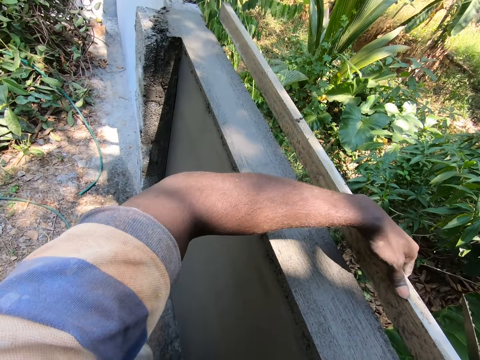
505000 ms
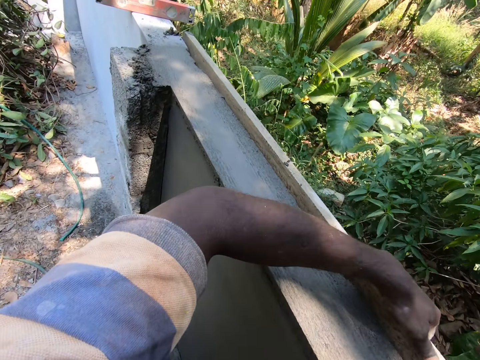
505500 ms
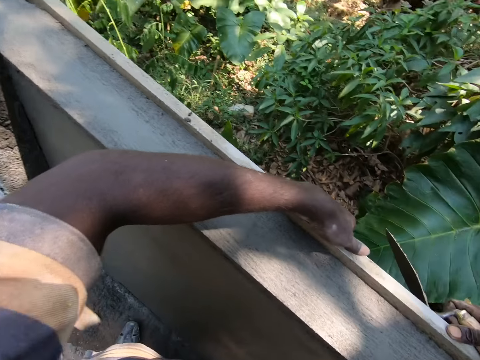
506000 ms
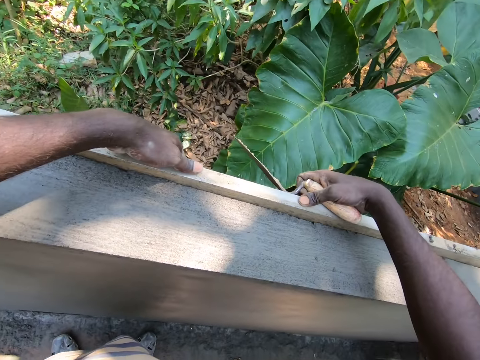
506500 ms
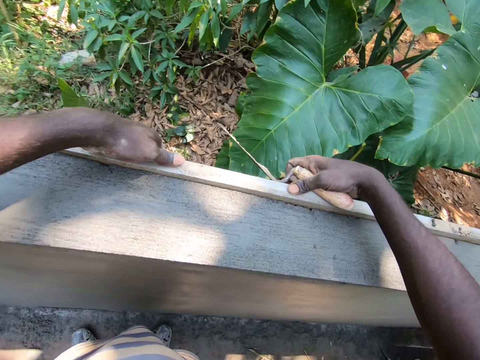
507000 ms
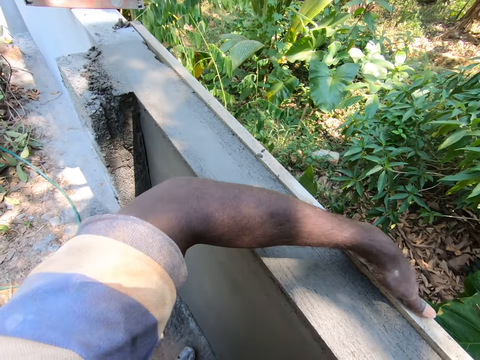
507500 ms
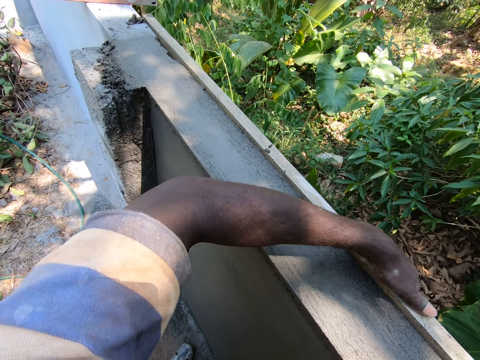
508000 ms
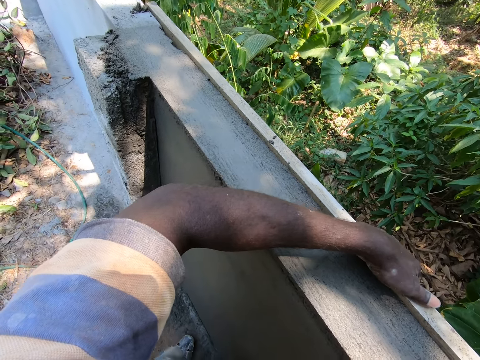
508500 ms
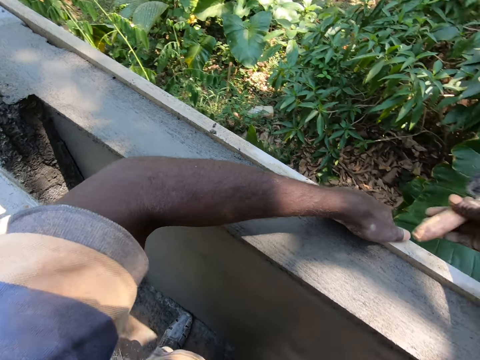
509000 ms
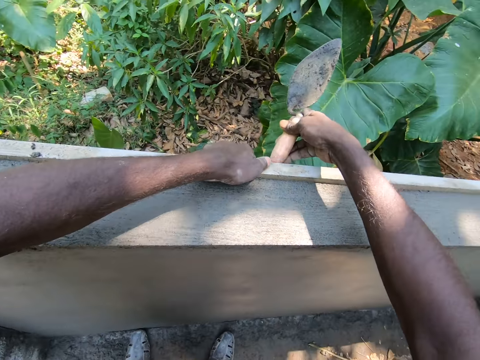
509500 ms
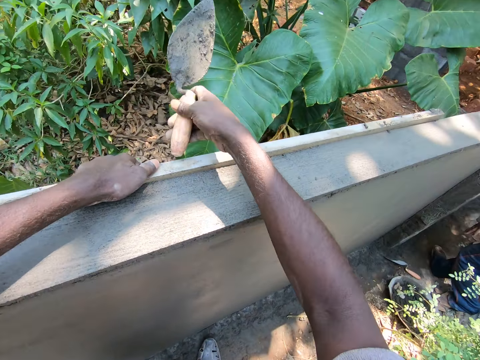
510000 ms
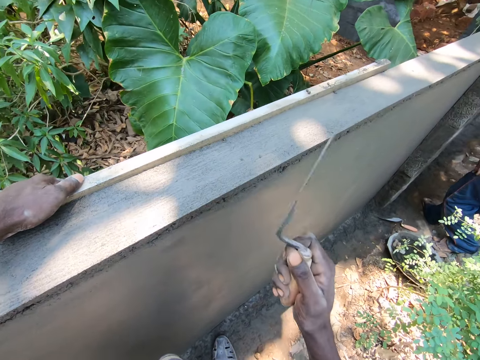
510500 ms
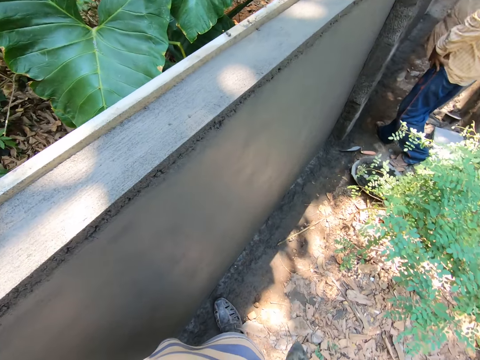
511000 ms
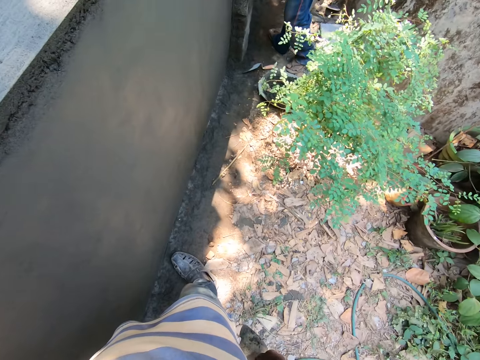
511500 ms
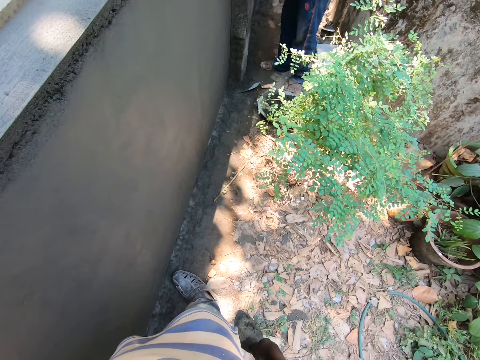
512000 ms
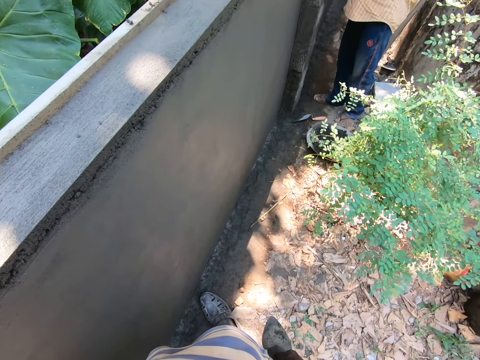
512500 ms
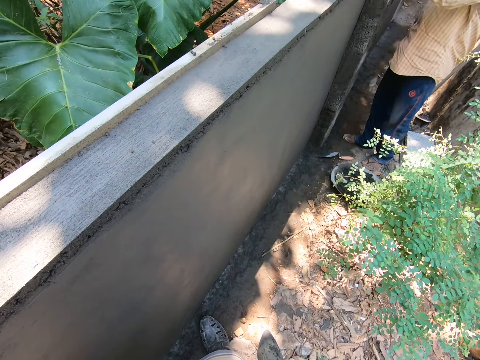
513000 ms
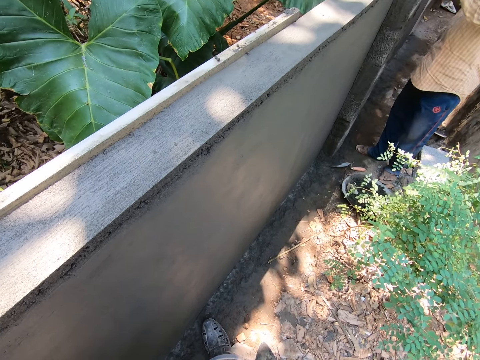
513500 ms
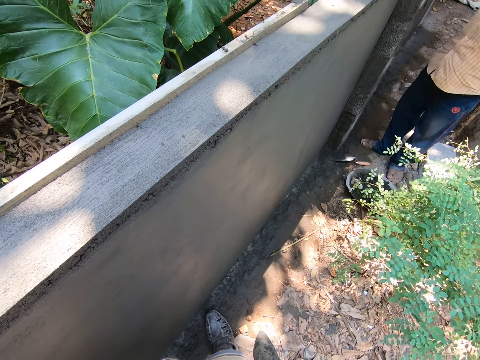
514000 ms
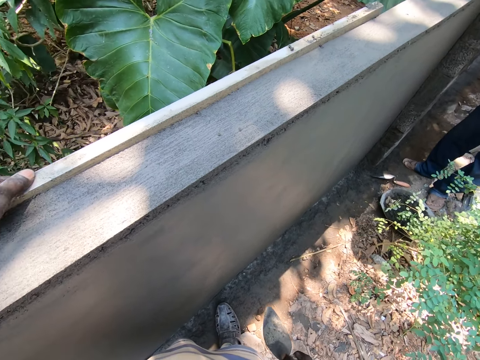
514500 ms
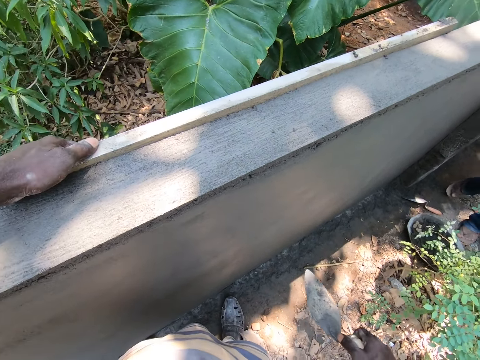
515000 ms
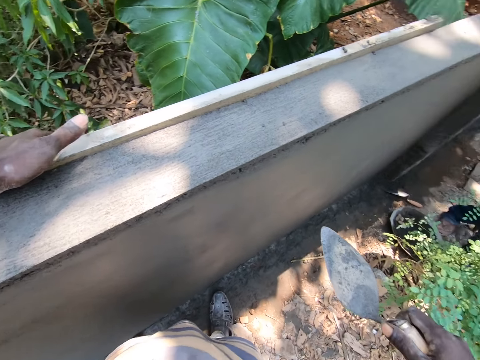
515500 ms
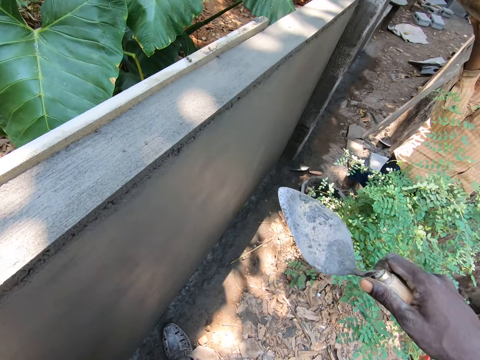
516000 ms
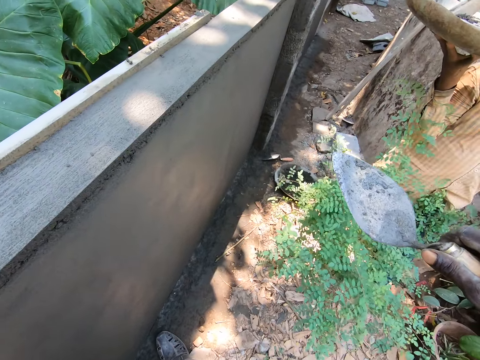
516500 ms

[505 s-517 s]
The camera wearer walks around. They put wood on the wall. They look around. They bang the trowel on the wood. They look around. They spit on the ground.

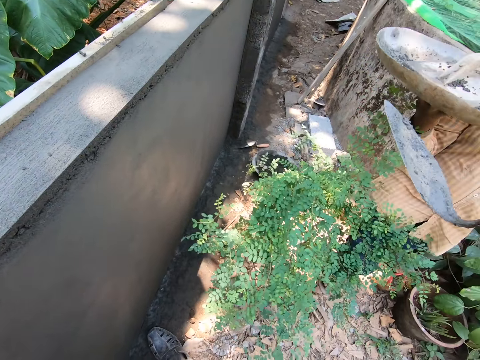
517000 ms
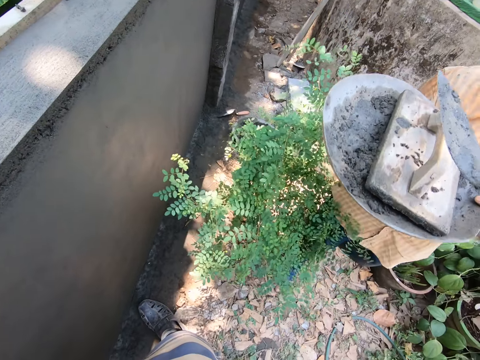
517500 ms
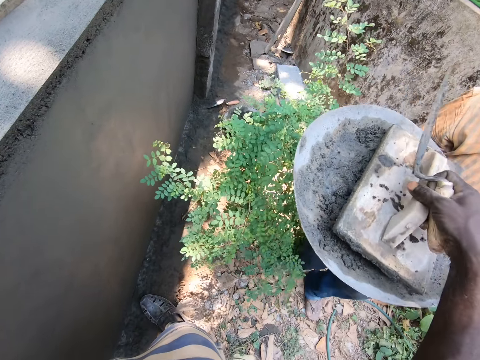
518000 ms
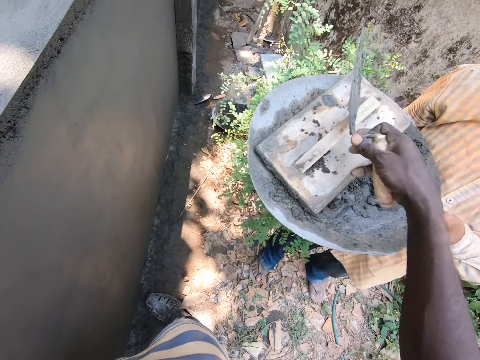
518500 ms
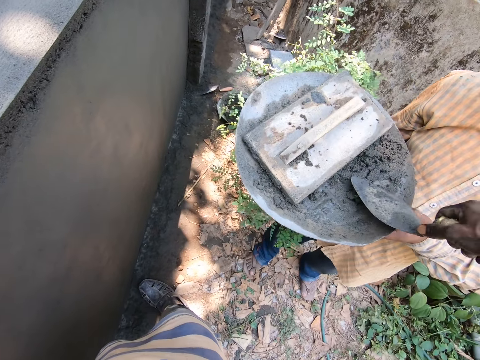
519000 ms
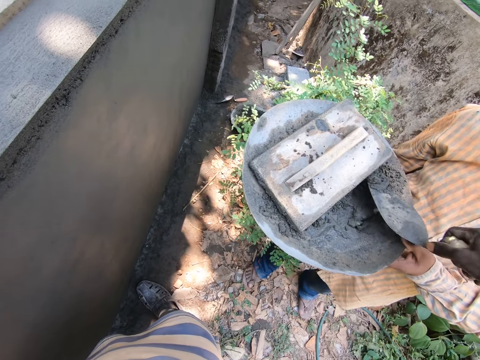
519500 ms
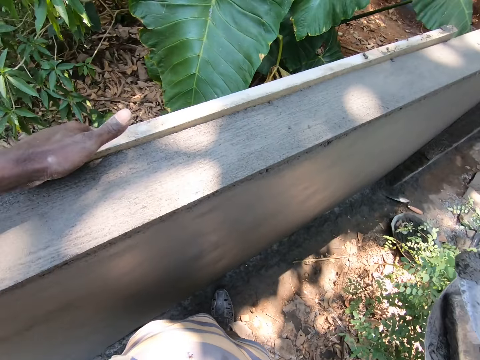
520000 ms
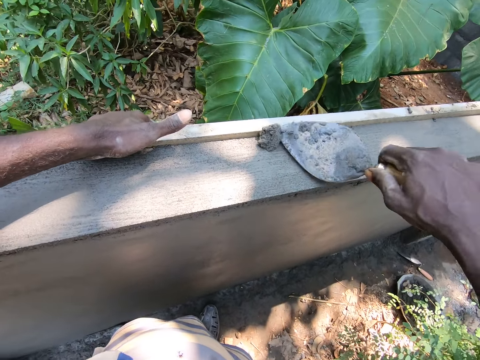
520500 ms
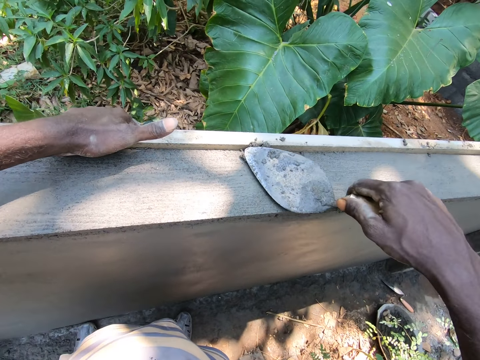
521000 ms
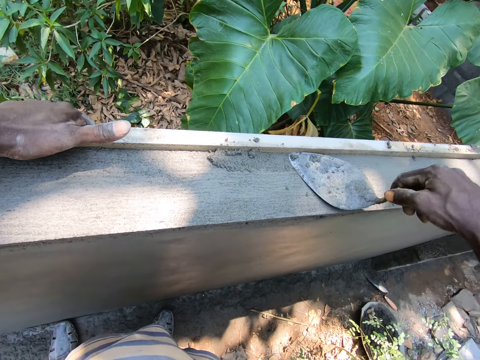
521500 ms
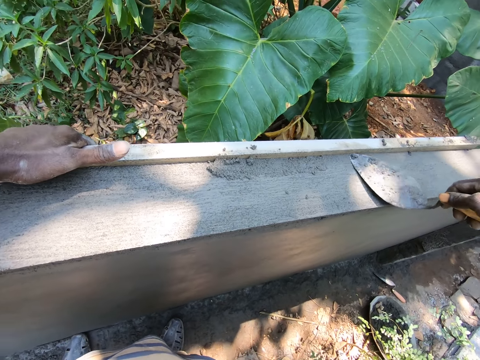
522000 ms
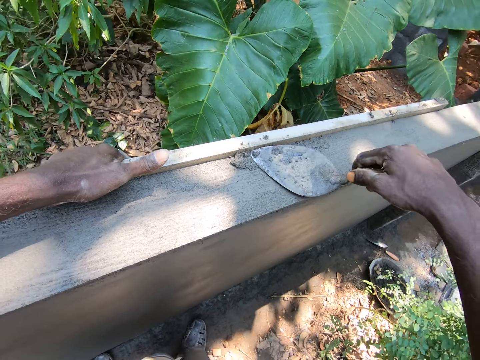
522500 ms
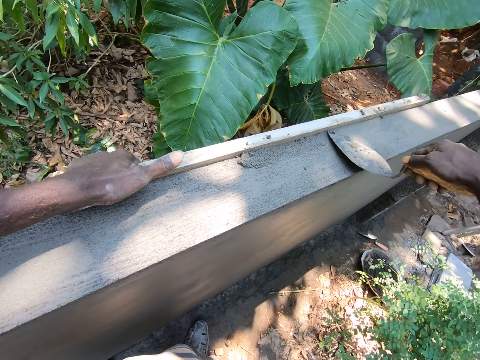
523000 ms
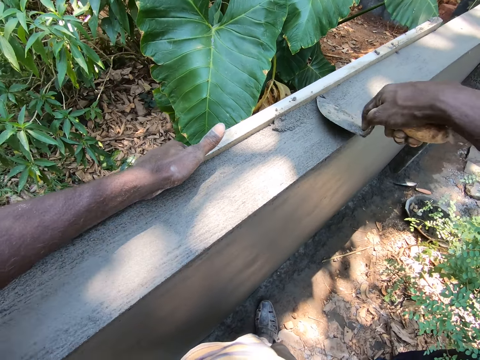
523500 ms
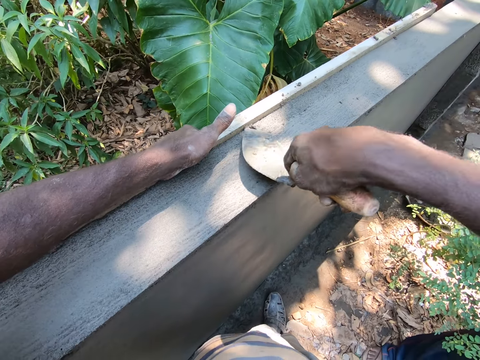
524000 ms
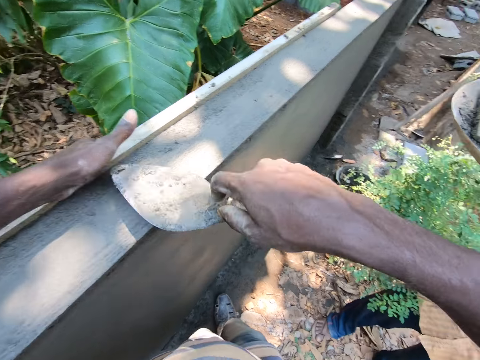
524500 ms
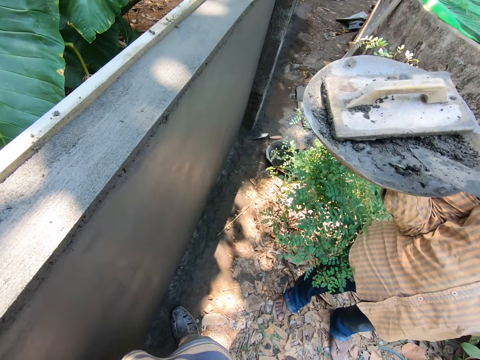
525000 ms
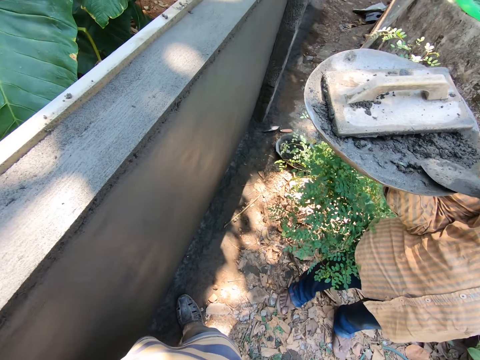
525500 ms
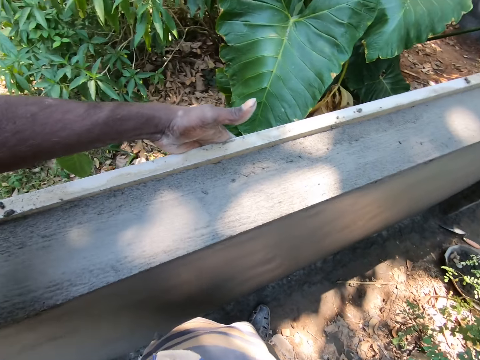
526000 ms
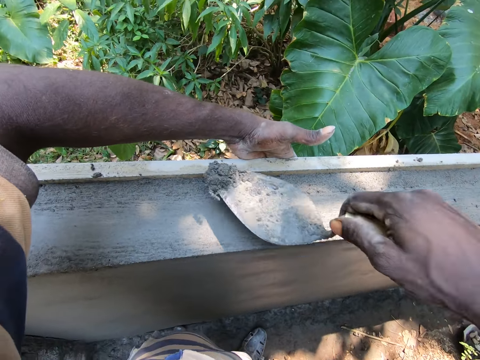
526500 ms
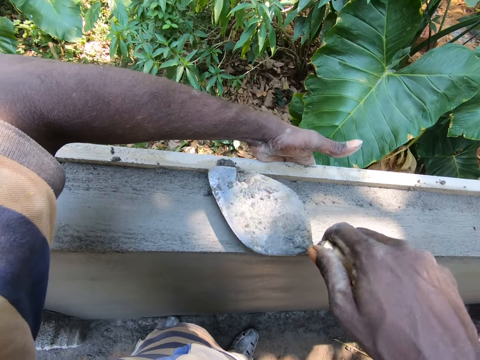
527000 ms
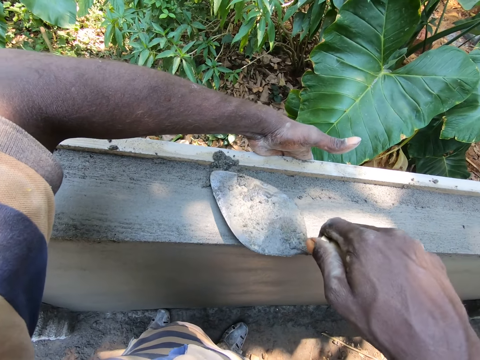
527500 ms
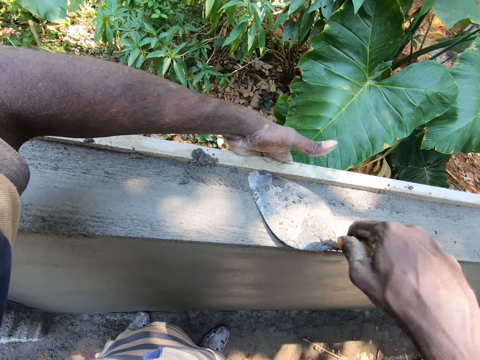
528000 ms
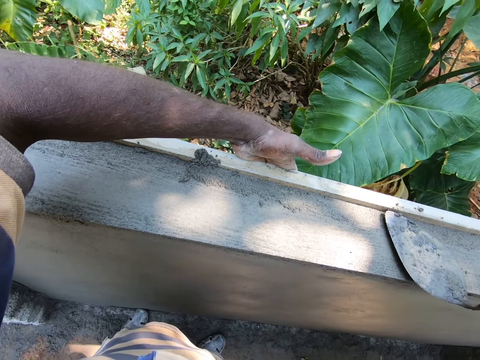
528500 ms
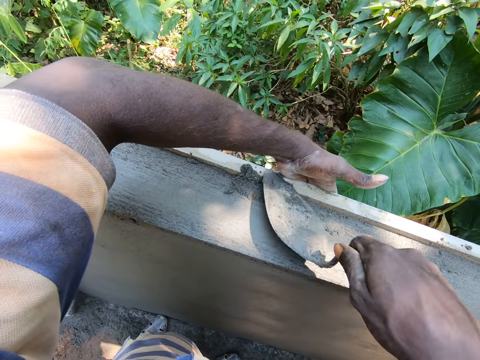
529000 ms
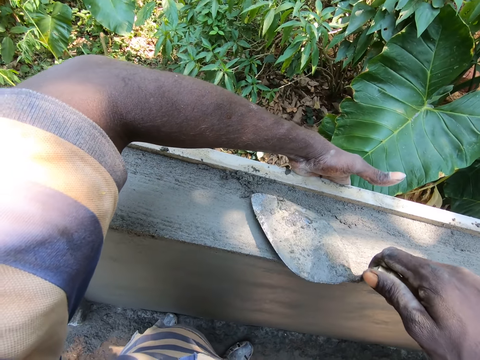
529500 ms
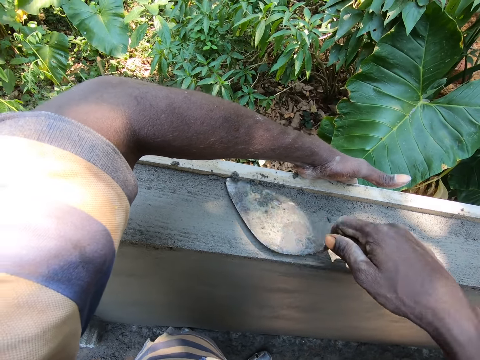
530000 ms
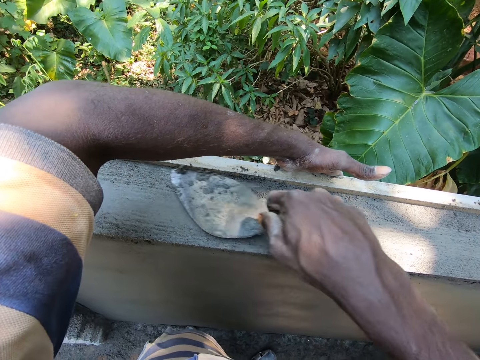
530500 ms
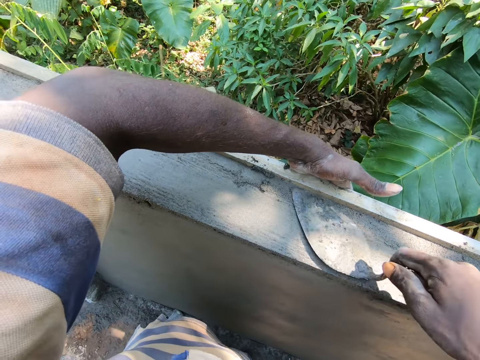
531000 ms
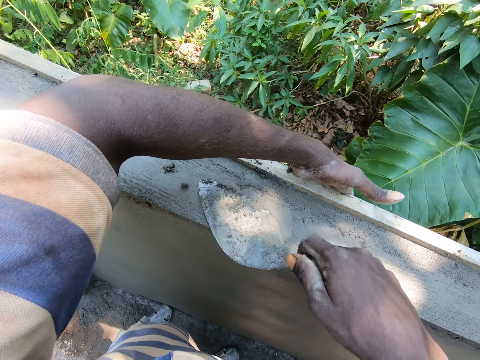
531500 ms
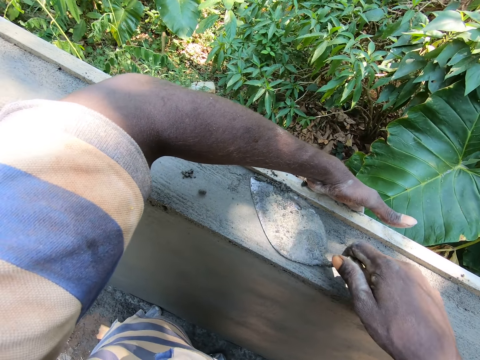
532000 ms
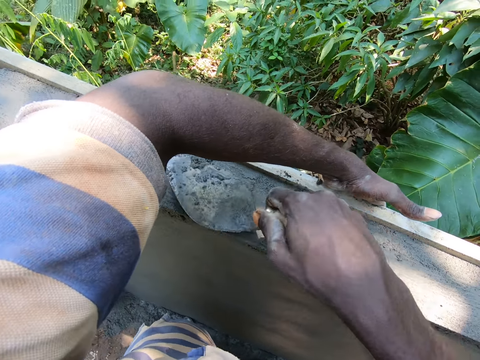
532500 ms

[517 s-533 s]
The camera wearer raises the trowel. They hold a wooden float and release the wooden float. They touch the trowel. They scoop concrete from the tray, put the concrete on the wall and plaster the wall. They scoop the concrete from the tray. They look around. They put the concrete on the wall and plaster the wall.
